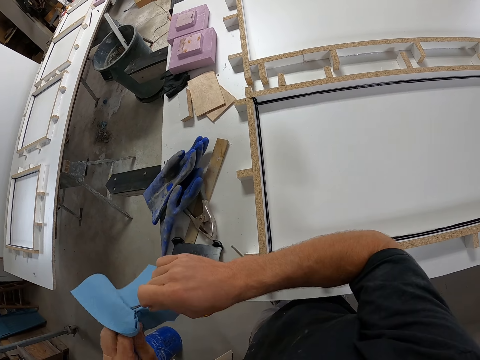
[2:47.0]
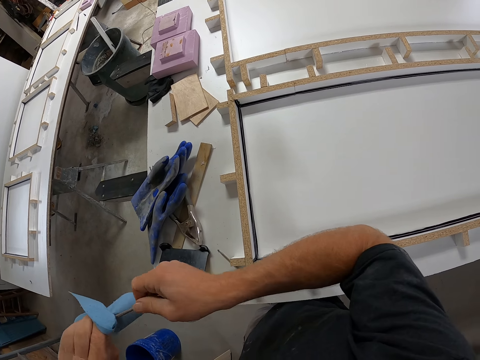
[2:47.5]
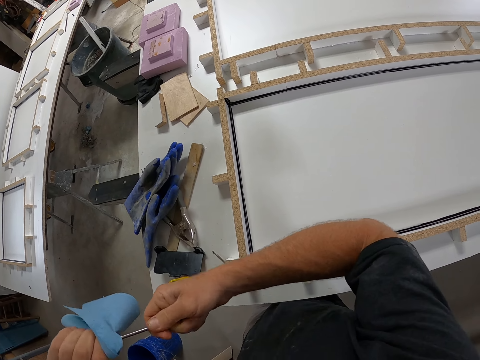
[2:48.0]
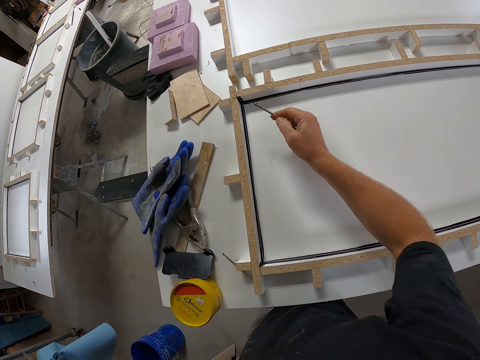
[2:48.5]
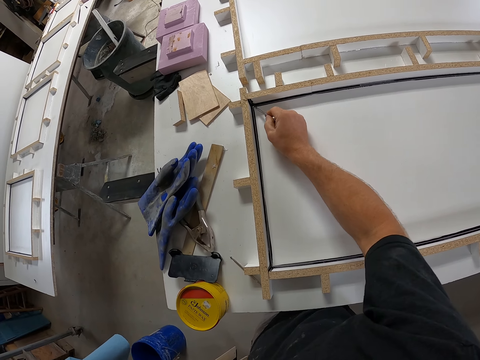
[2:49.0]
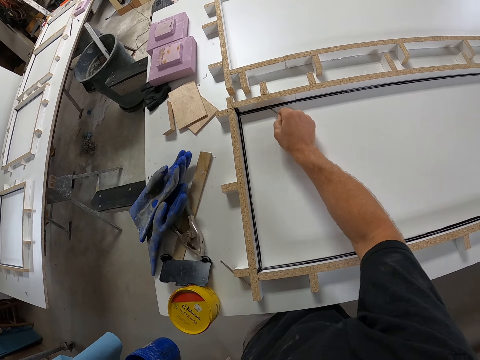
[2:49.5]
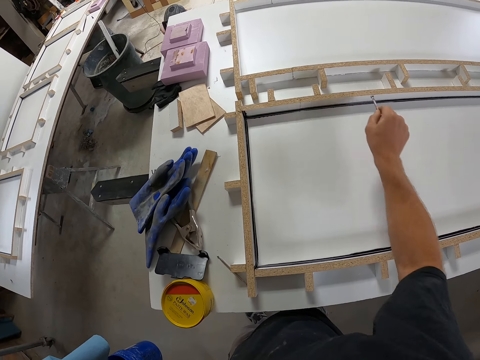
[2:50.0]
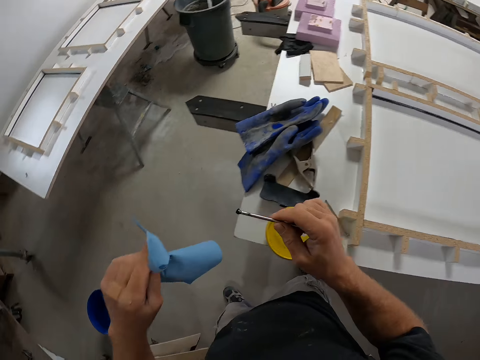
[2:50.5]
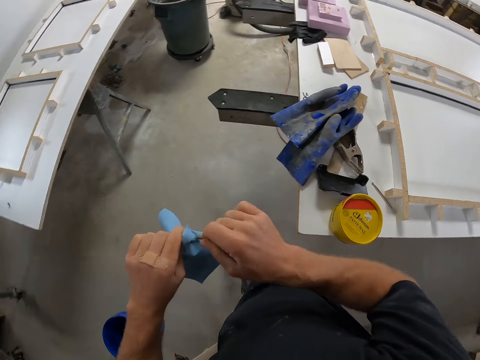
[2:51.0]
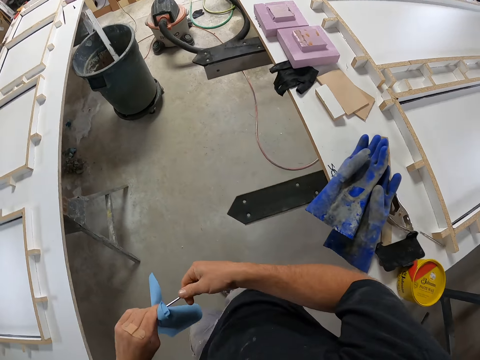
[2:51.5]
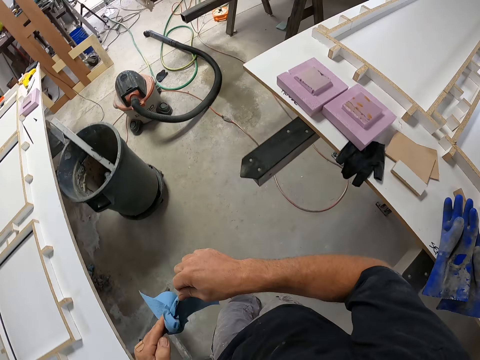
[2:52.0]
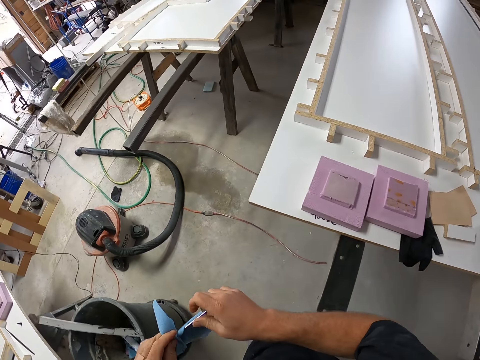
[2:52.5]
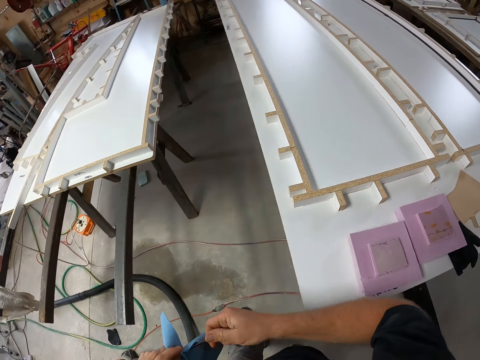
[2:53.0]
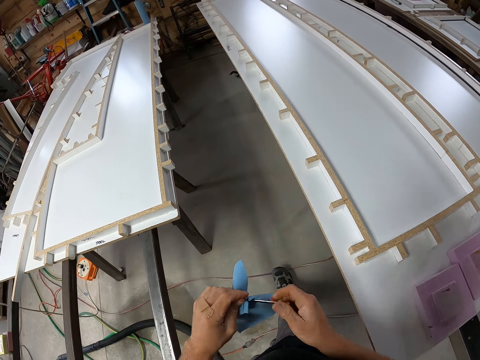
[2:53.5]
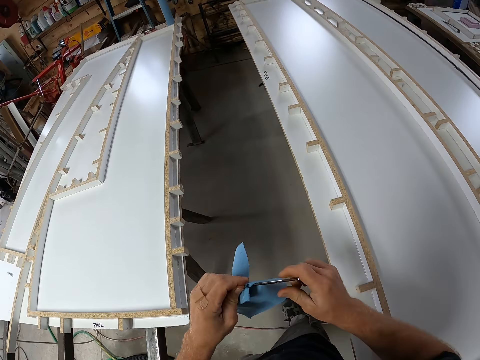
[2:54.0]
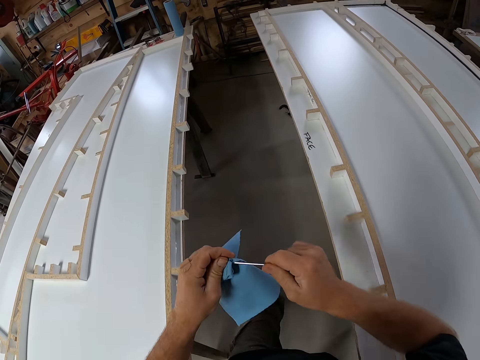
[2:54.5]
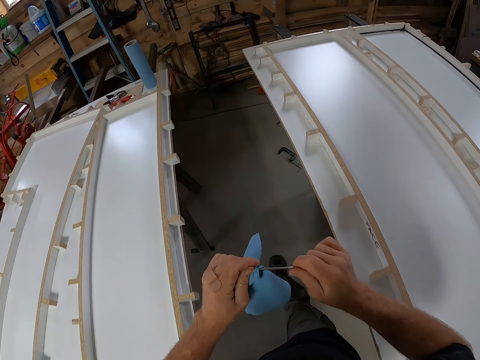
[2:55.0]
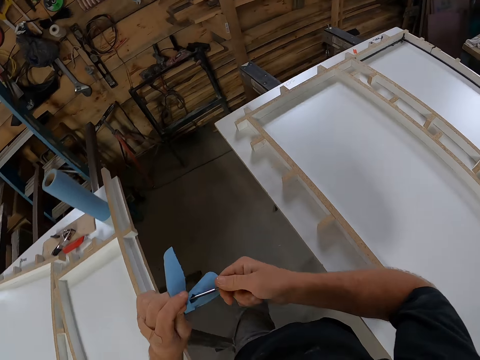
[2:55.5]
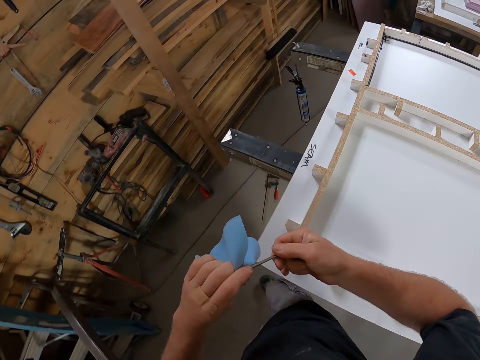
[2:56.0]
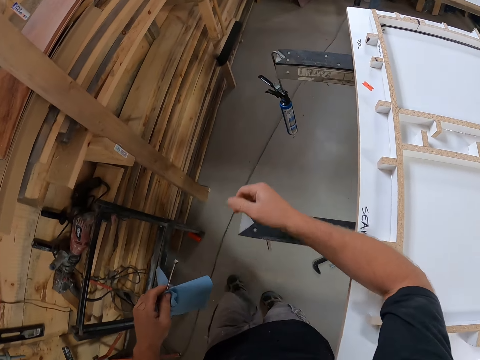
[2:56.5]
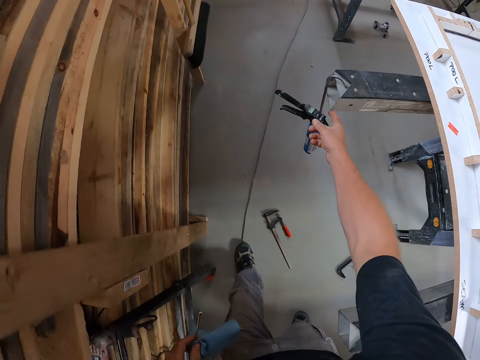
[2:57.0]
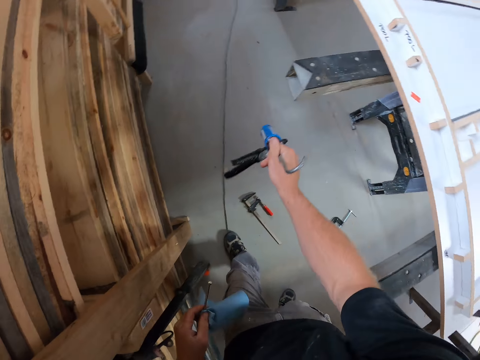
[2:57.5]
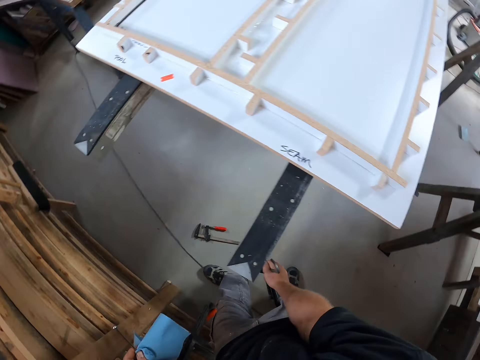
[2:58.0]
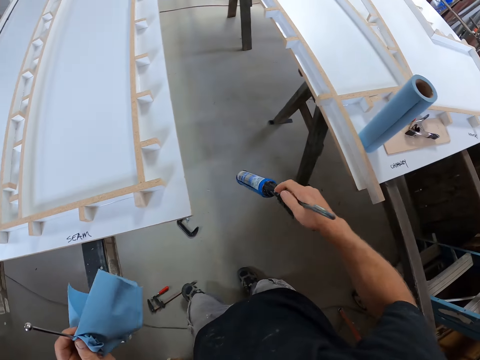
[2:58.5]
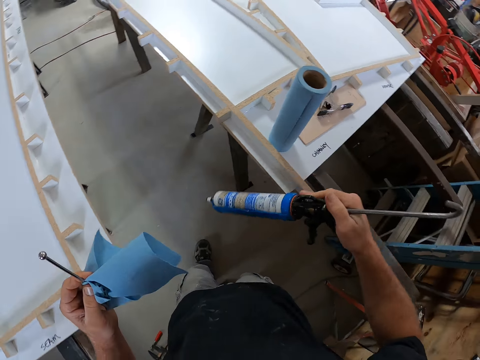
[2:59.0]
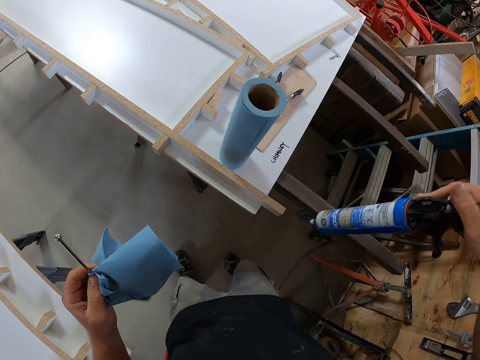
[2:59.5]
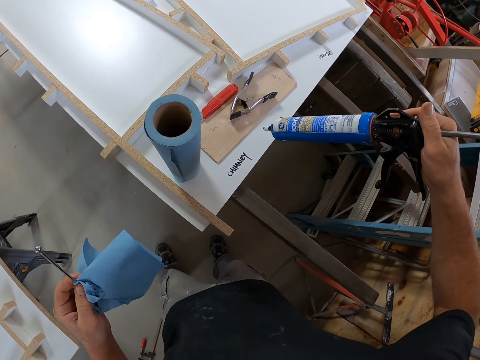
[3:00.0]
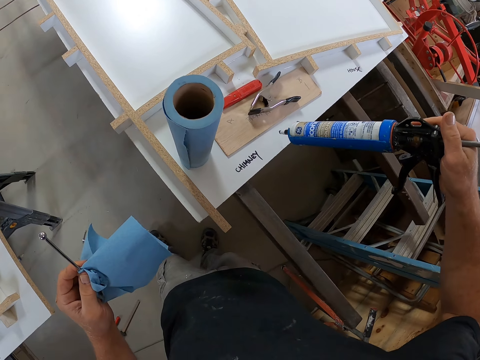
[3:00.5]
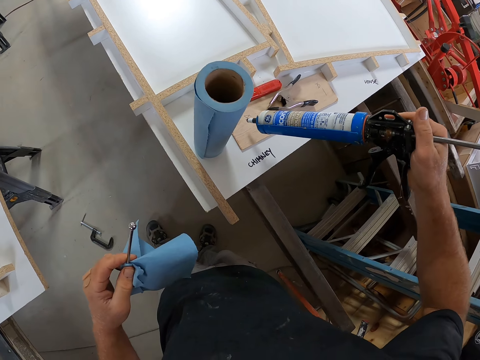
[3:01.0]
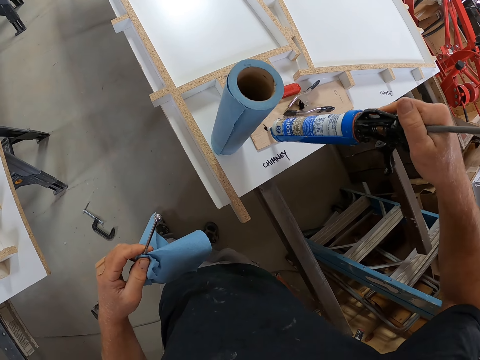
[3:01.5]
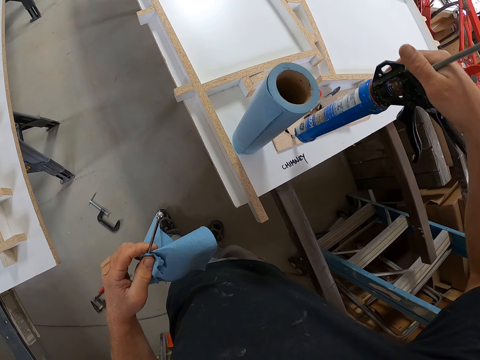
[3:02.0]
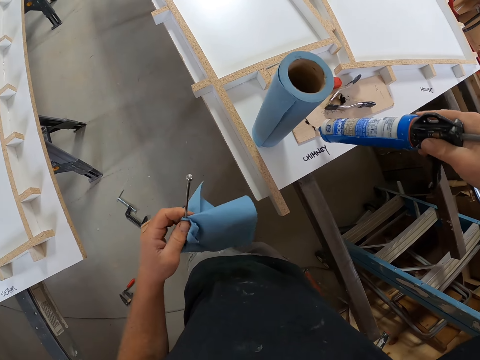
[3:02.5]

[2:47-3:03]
The camera wearer moves his hand towards the tissue or paper towel. He cleans the iron on the paper towel. He moves his hand forwards. He packs the excess sealant with the iron from the table. He moves his hand towards the tissue. He cleans the iron on the paper towel. He walks forwards. He passes the iron from his right hand to his left hand. He moves his hand forwards. He holds the gun with his hand. He picks up the sealant gun from the edge of the table. He moves the gun towards him. He lifts up the gun. He moves his hand forwards. He applies adhesive on the piece of wood. He cleans the mouth of the sealant can on the wood.

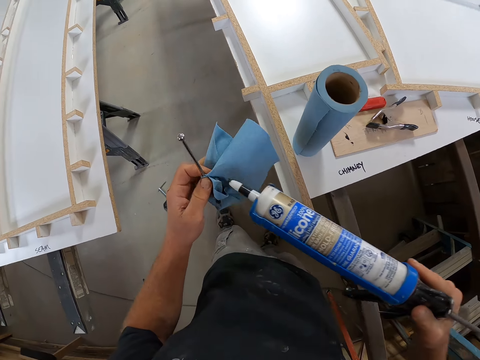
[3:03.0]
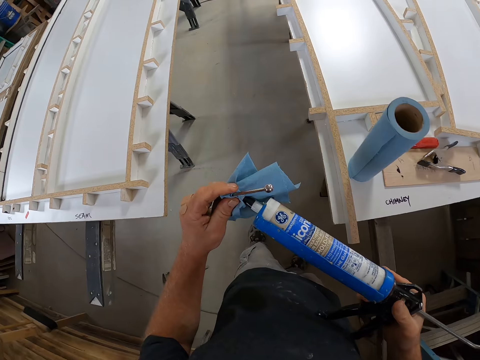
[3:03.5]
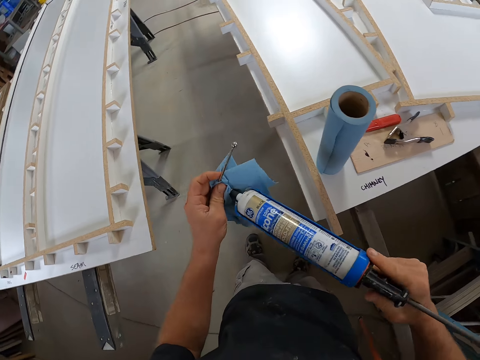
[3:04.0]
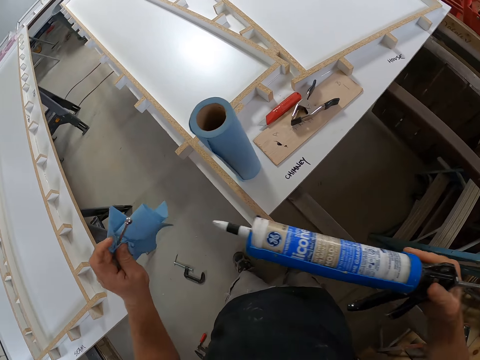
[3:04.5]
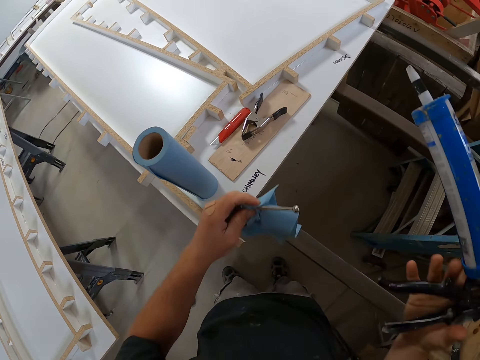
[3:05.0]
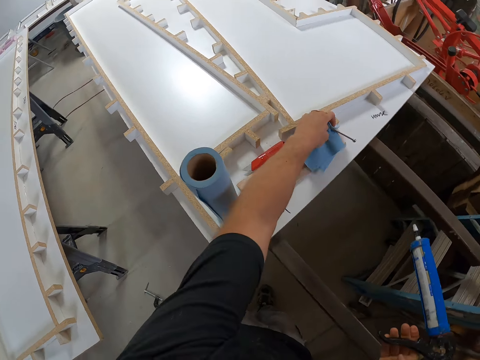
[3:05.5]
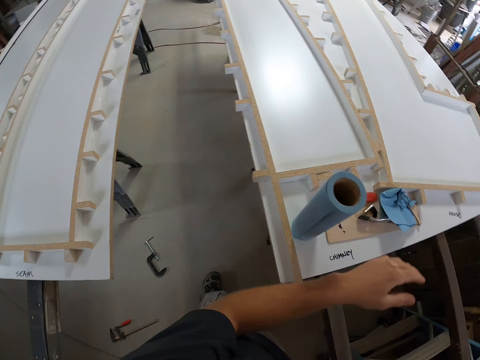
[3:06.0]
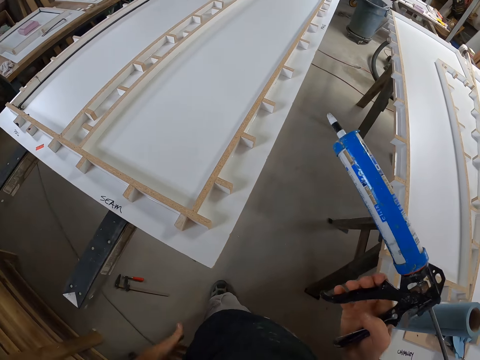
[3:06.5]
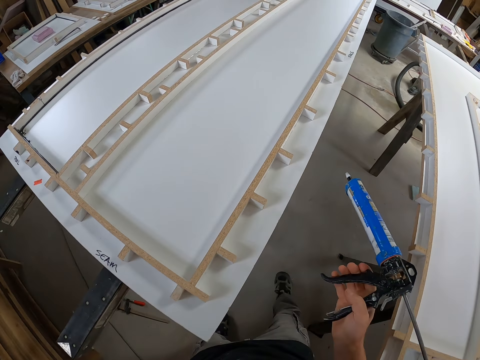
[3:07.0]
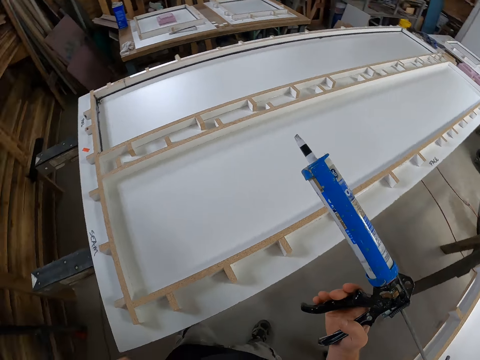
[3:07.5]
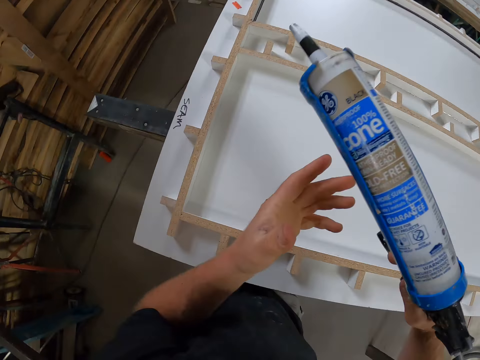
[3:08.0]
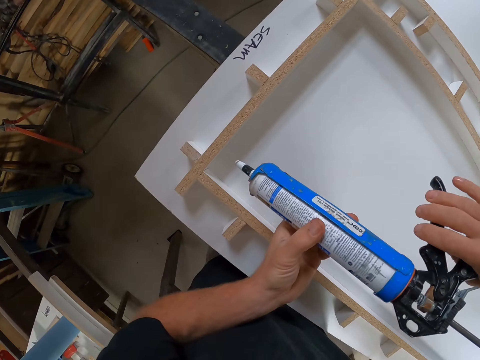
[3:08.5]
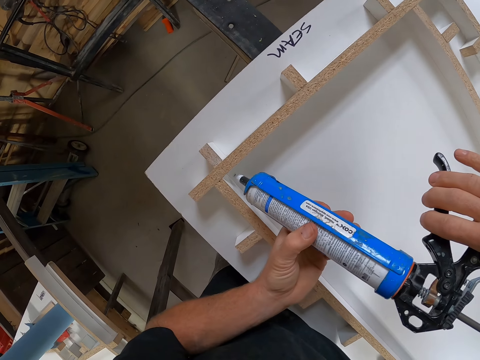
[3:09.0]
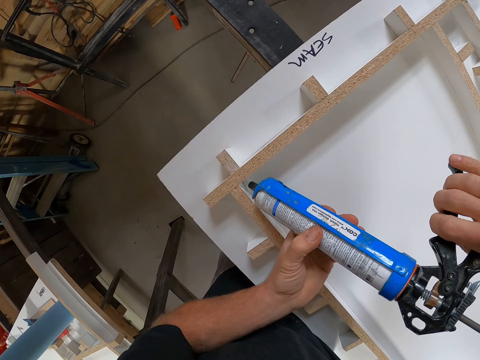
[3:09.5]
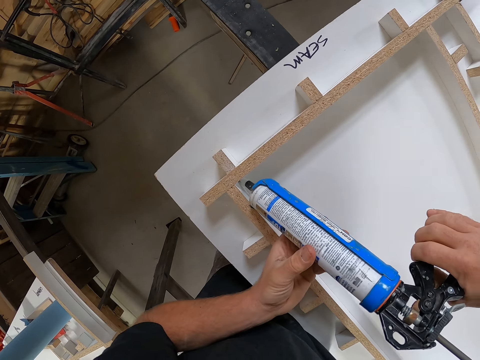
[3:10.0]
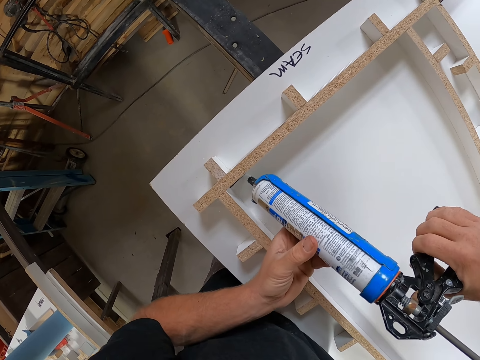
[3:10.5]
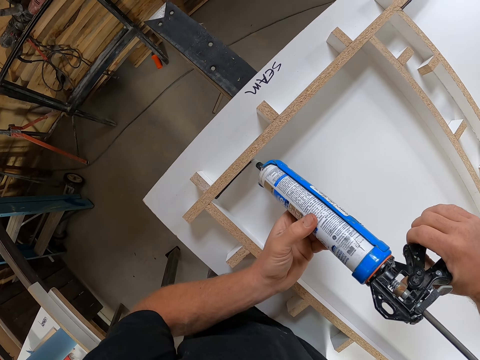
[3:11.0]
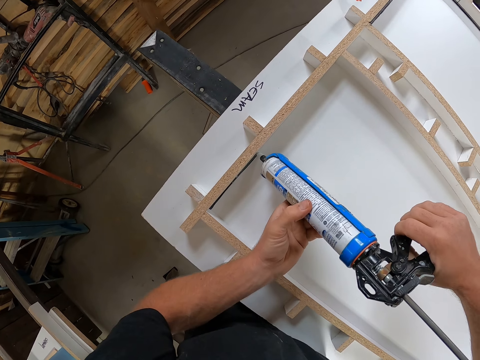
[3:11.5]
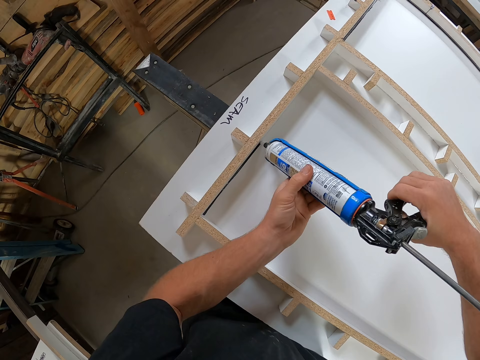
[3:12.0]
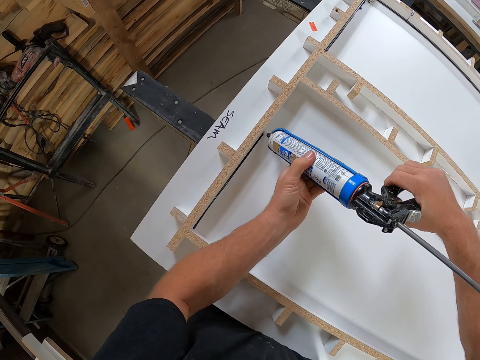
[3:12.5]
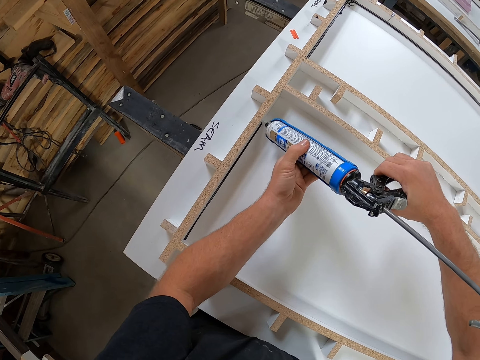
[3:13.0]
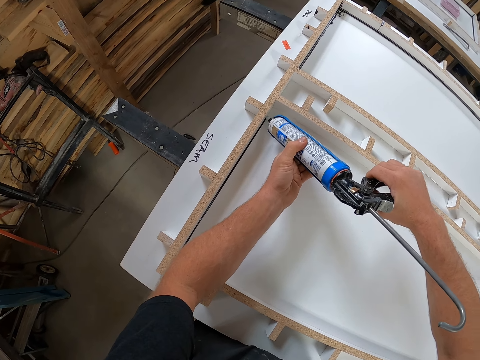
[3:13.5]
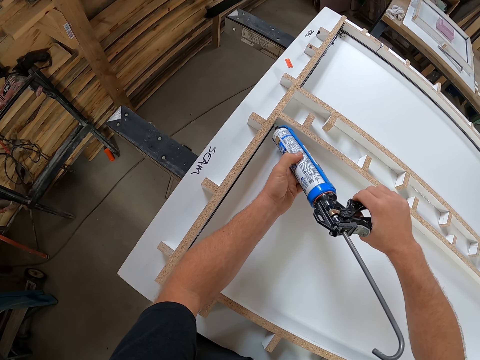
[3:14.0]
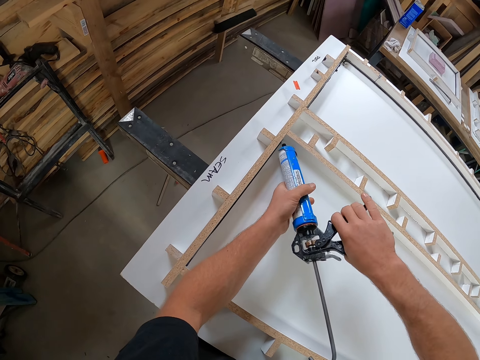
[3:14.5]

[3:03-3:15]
The camera wearer moves the gun towards the tissue or paper towel. He cleans the mouth of the sealant on the paper towel. He moves his hands forwards. He drops the iron and paper towel on the table. He moves his hand towards him. He moves forward. He moves his other hand towards the gun. He holds the gun with both his hands. He marks the edges of the wood with the sealant.
